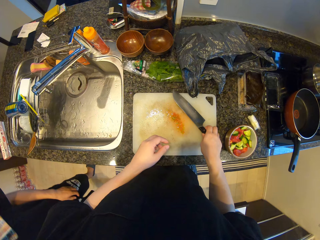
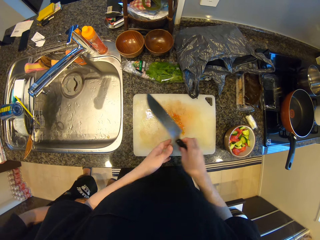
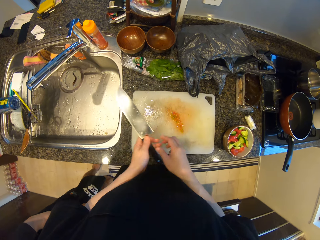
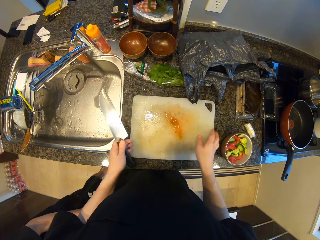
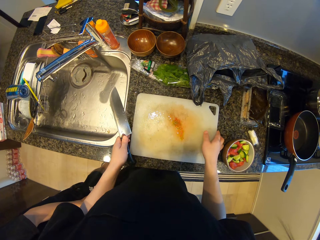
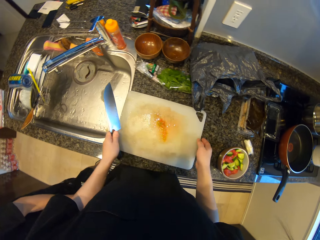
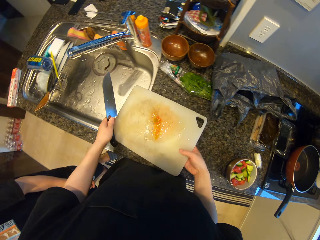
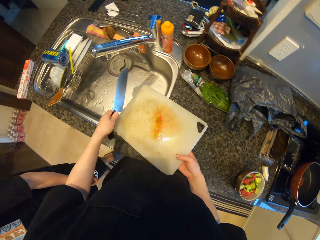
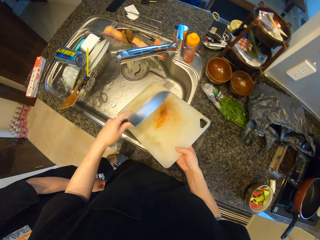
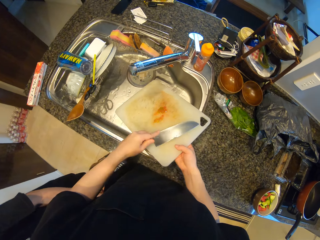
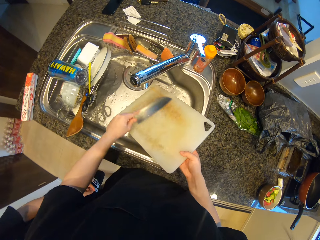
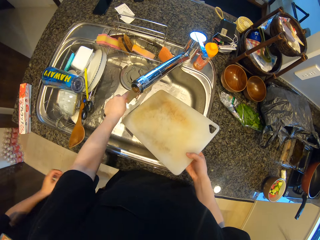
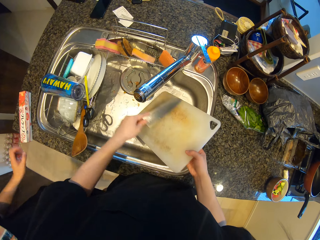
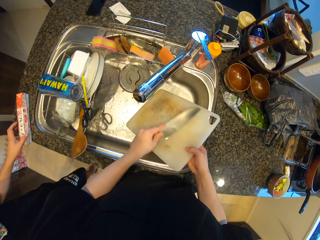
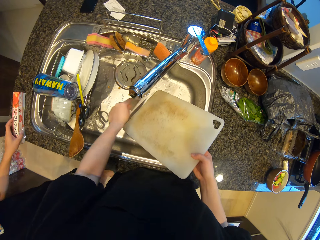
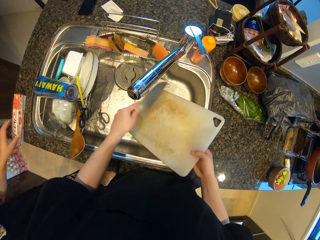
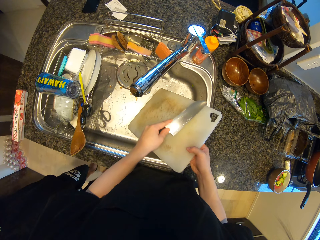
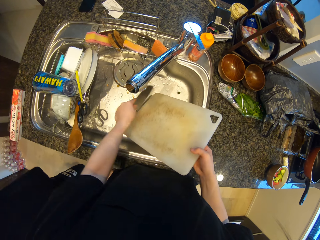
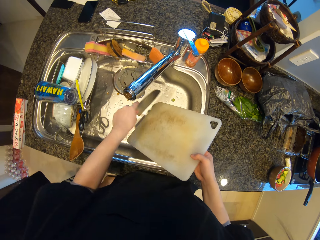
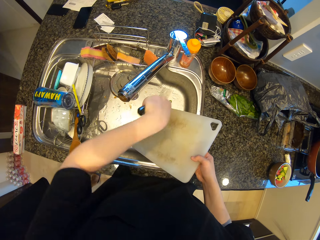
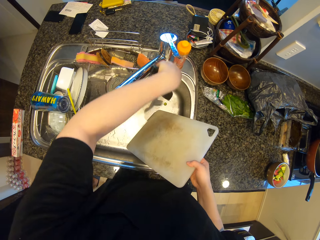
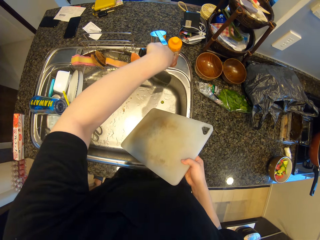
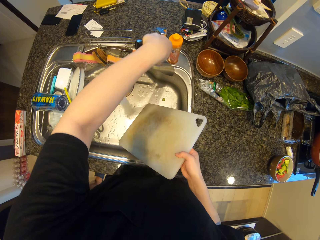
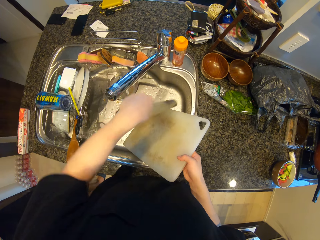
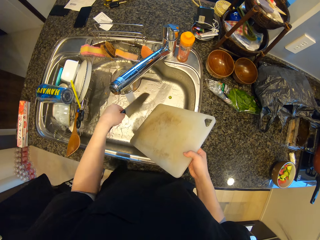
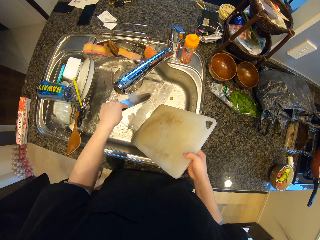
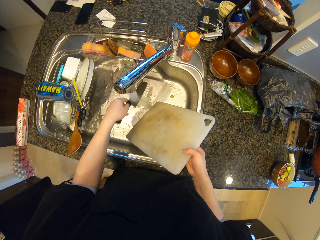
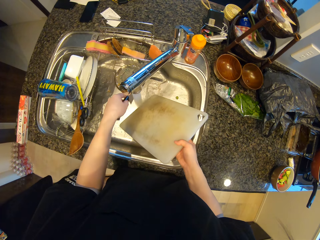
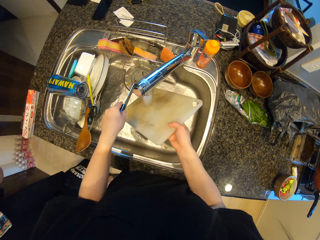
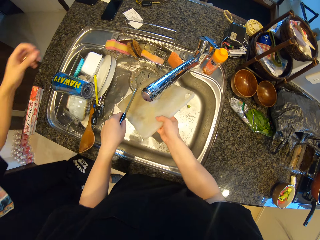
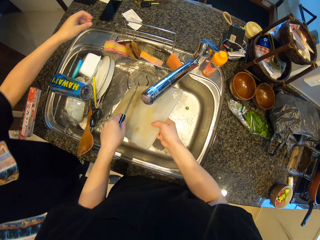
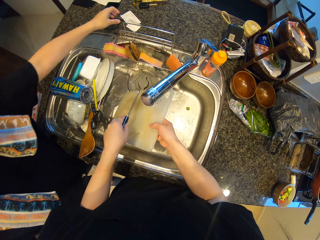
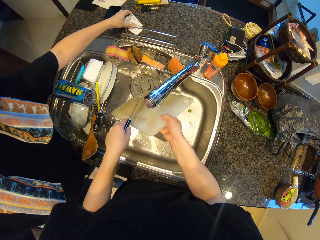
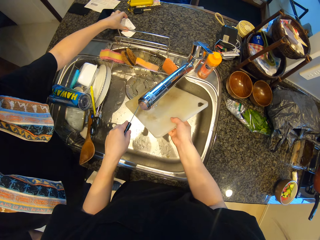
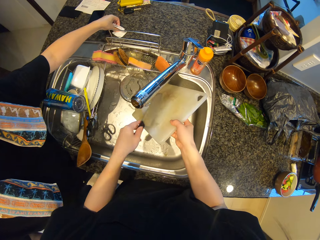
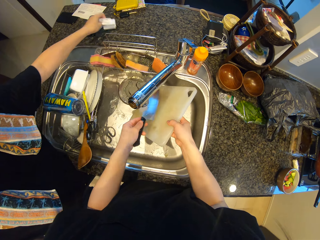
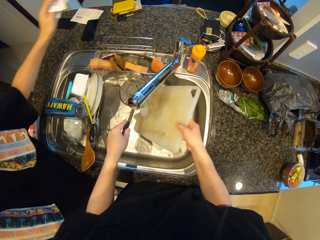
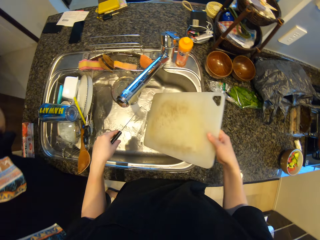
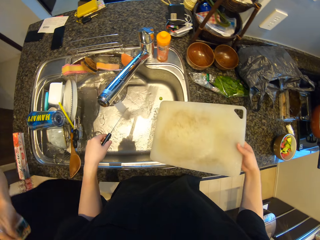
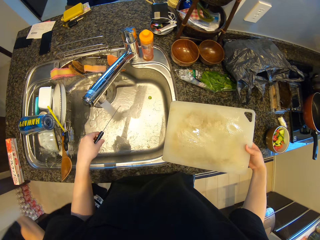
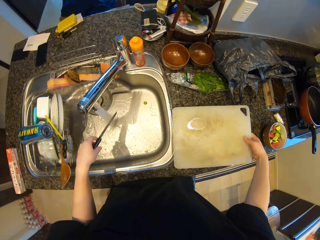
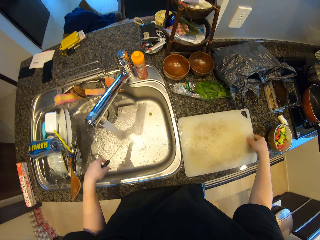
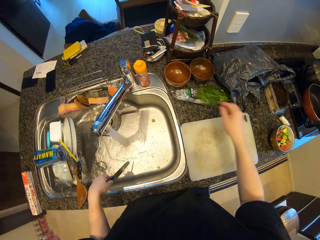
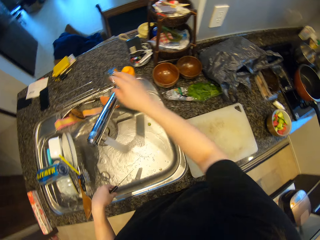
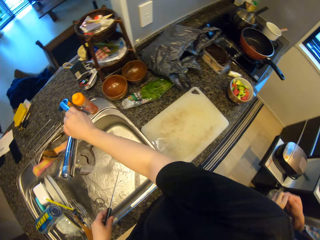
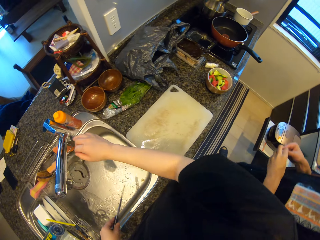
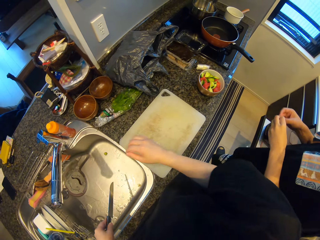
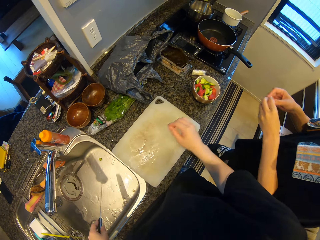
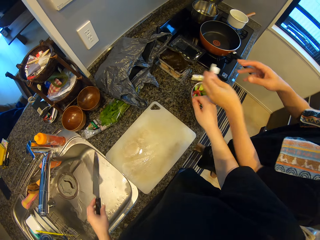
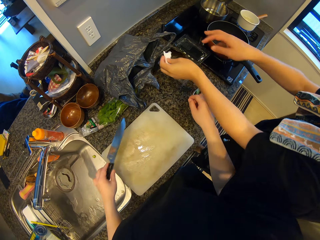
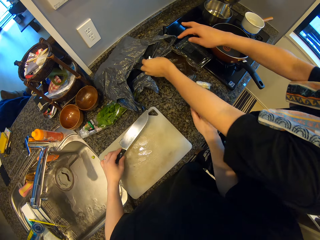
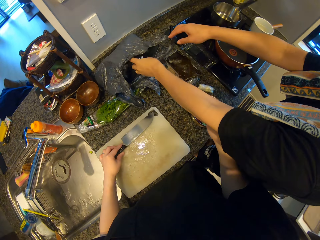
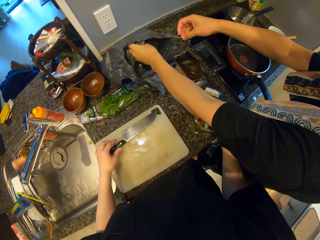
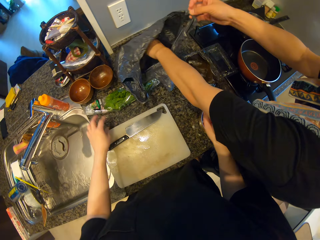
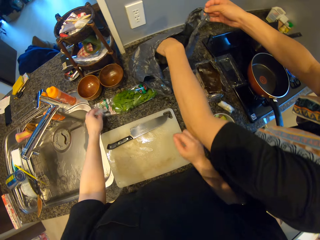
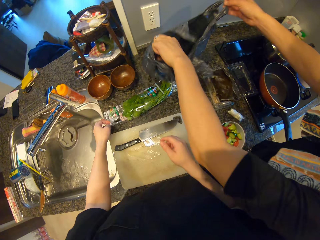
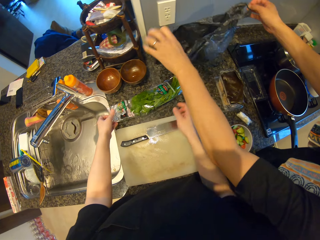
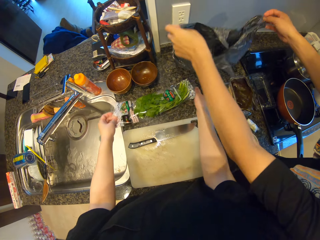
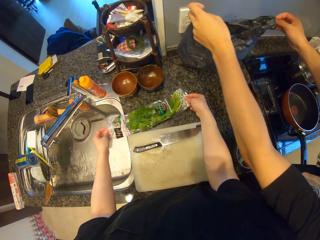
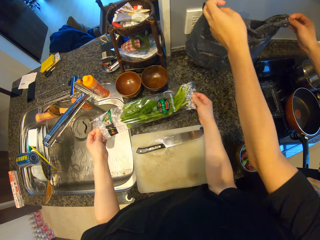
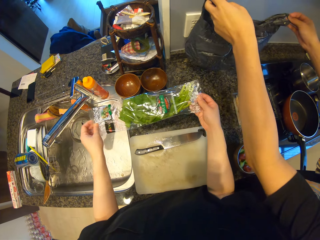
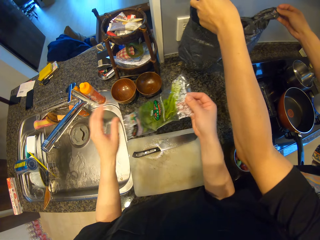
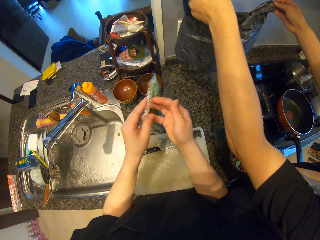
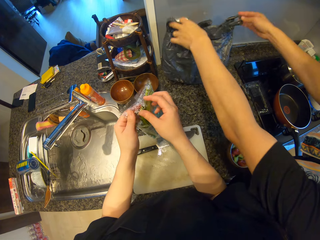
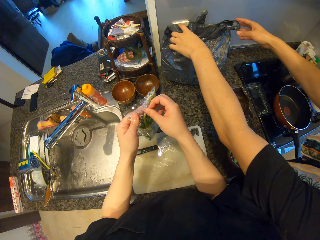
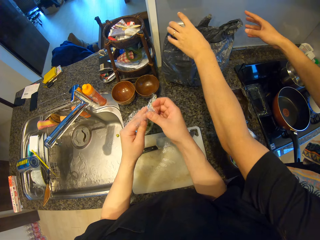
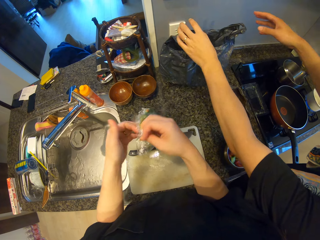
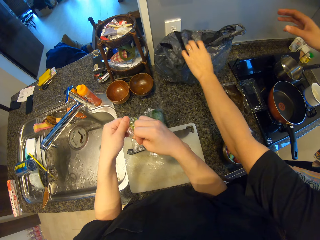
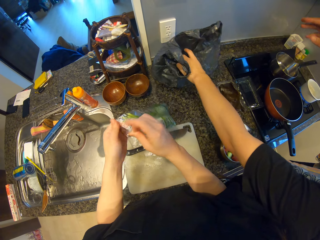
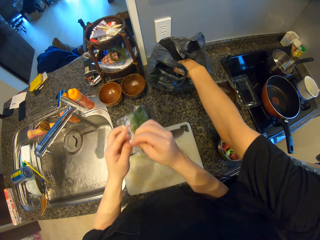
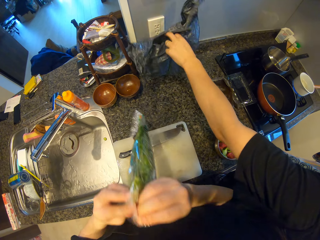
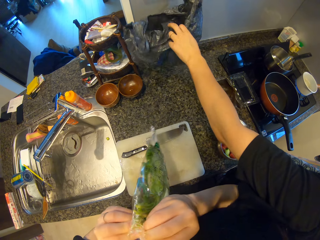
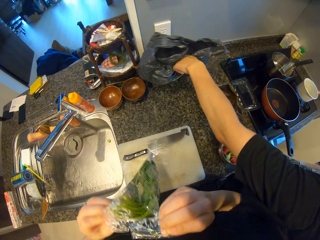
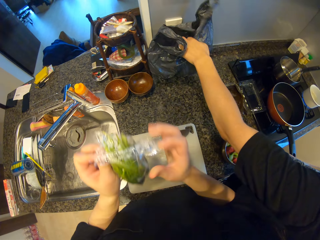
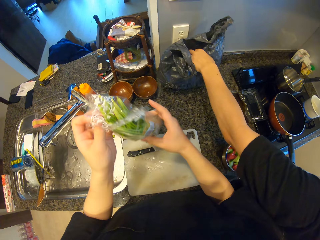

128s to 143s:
The camera wearer picks the knife from the chopping board with his right hand. He passes the knife to his left hand. He picks the chopping board from the counter with both hands. He scrapes off the dirt on the chopping board with the knife. A man drops the roll of plastic wrap on the counter. The camera wearer opens the tap with his left hand. He rinses the knife. He rinses the chopping board. The man picks a paper from the counter. The camera wearer rinses the knife. He drops the chopping board on the counter. He closes the tap with his right hand. The man drops the piece of paper in the waste bag. The camera wearer drops the knife on the chopping board. He puts the paper in the paper bag. He picks another pack of celery from the counter. The man adjusts the waste bag on the counter. The camera wearer tears the paper. He opens the pack of celery.

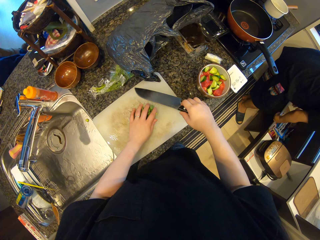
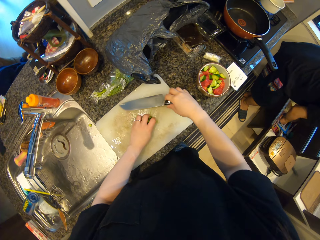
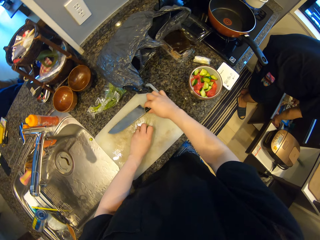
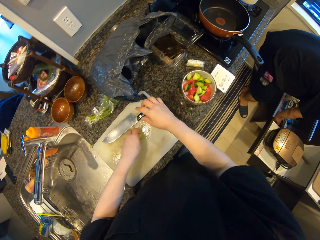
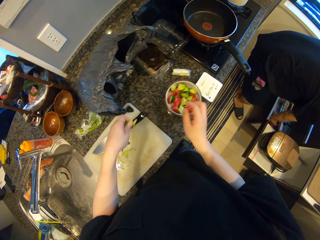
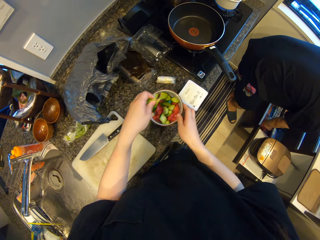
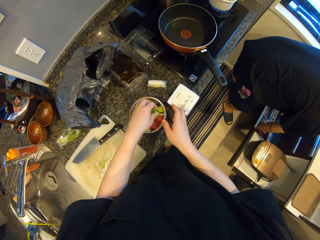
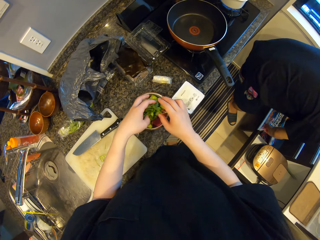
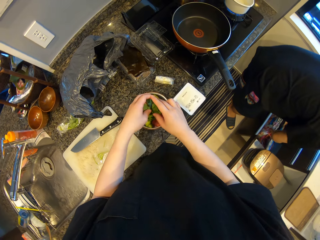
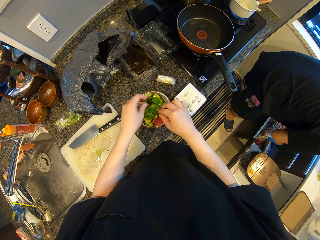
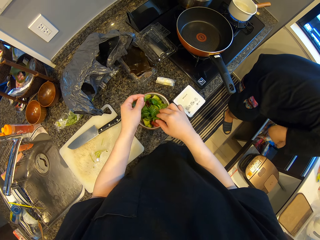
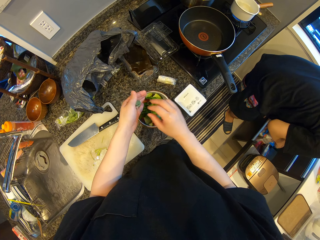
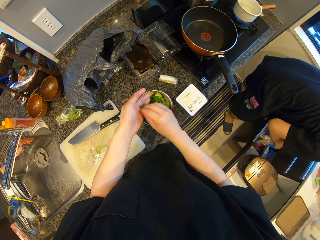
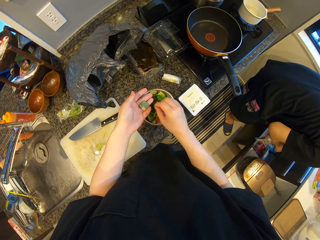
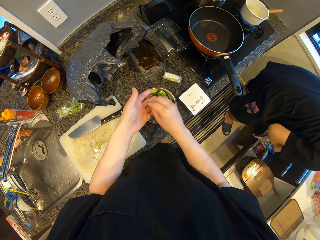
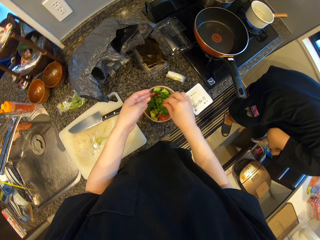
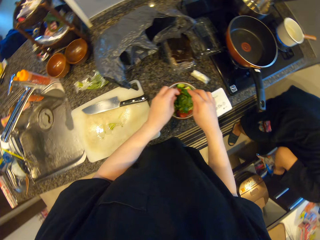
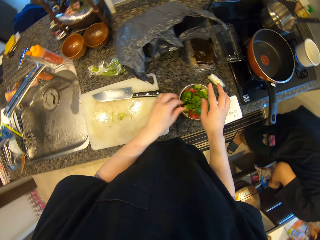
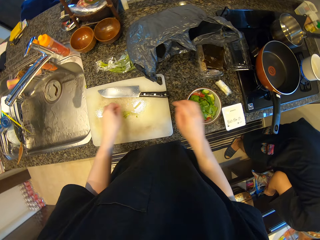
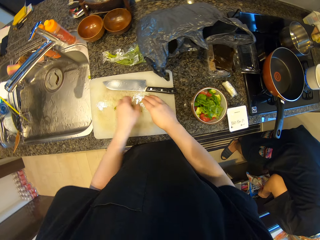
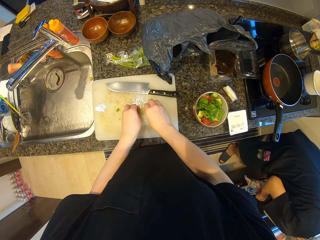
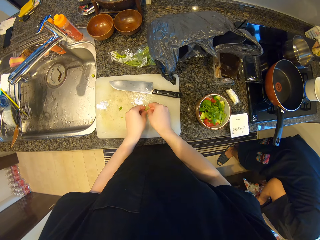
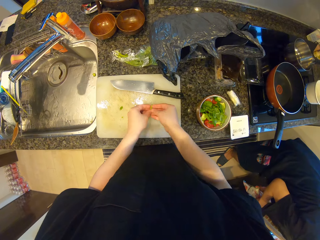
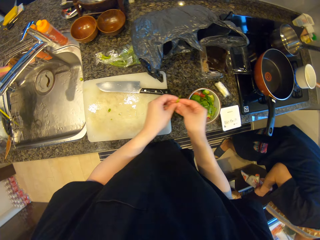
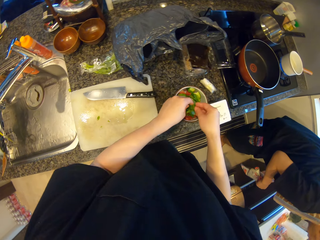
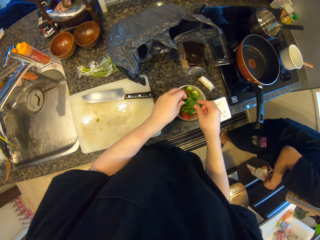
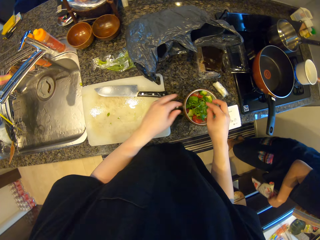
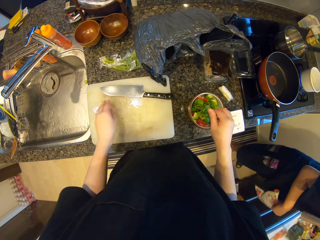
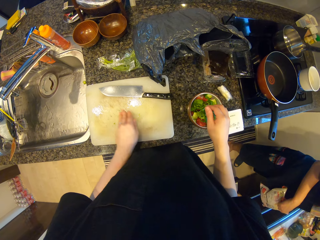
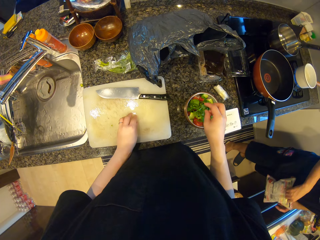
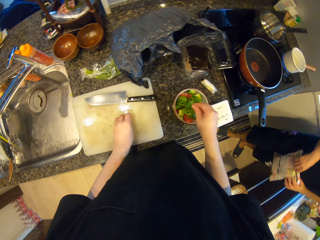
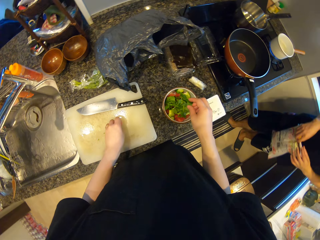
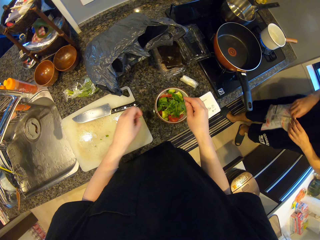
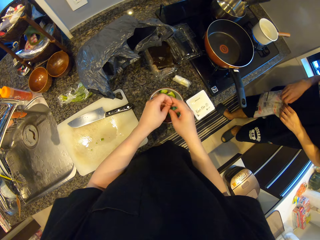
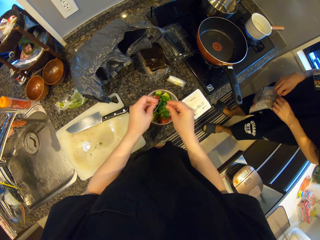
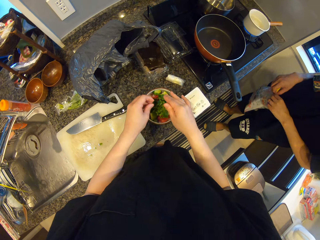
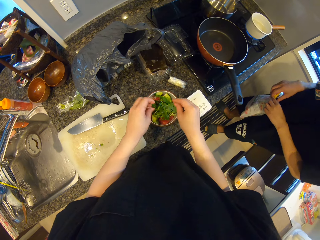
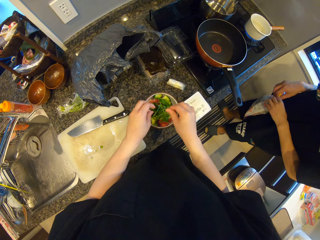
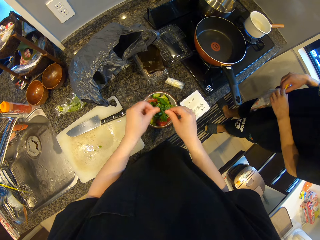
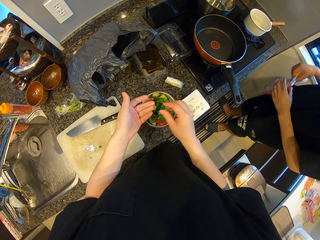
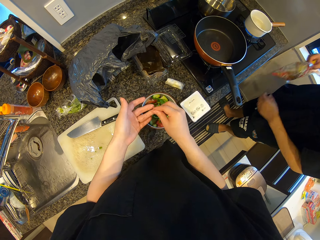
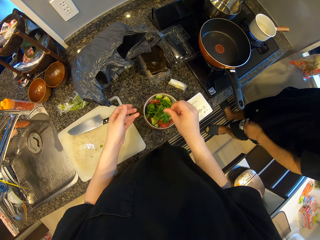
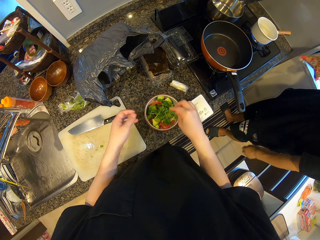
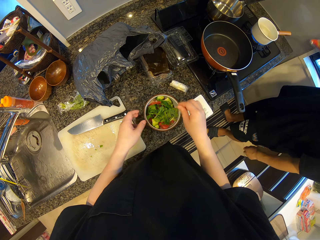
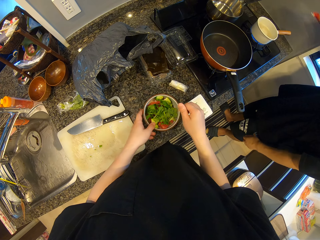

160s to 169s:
The camera wearer drops the knife on the chopping board and packs the chopped celery from the chopping board. A man picks another pack from the other drawer with his right hand. The camera wearer drops the chopped pieces of celery in the other bowl. They pack the chopped celery from the chopping board. They drop the chopped pieces of celery in the other bowl. They pack the chopped celery from the chopping board. They drop the chopped pieces of celery in the other bowl.
